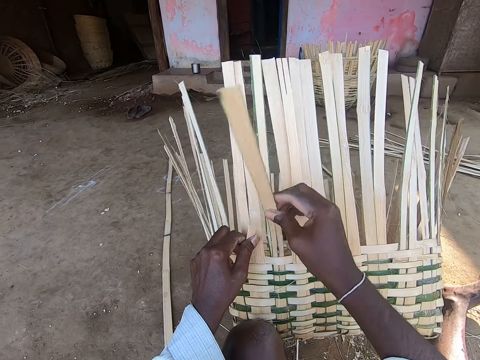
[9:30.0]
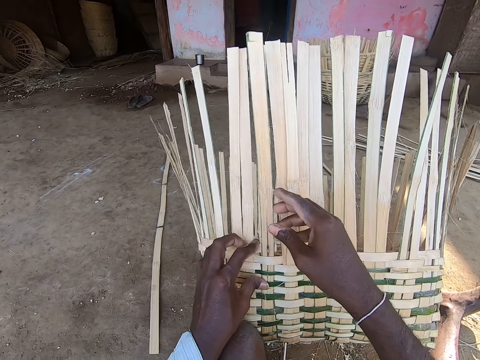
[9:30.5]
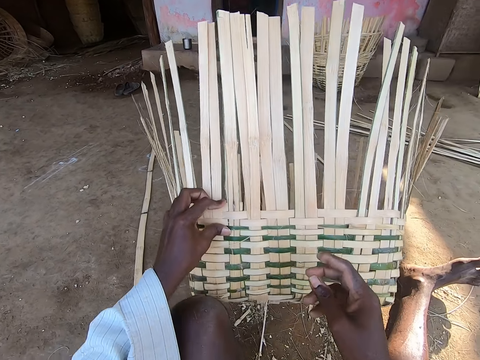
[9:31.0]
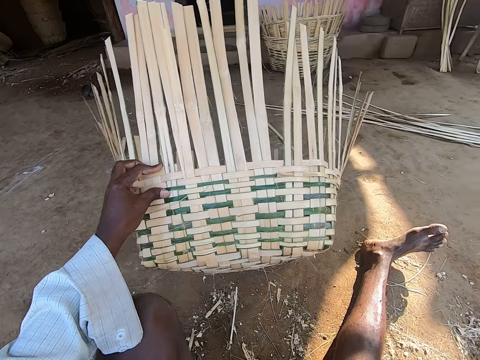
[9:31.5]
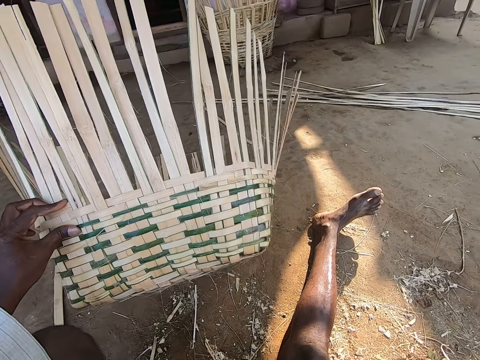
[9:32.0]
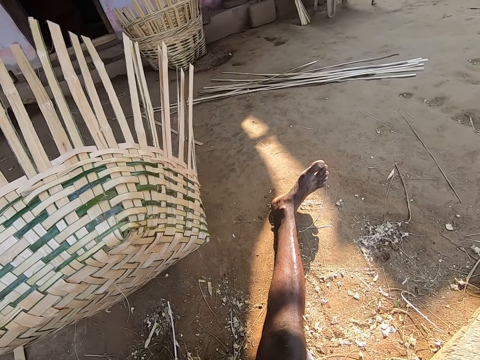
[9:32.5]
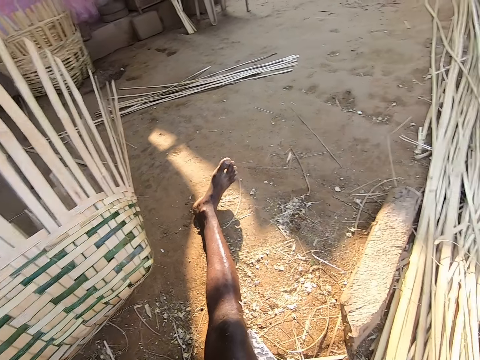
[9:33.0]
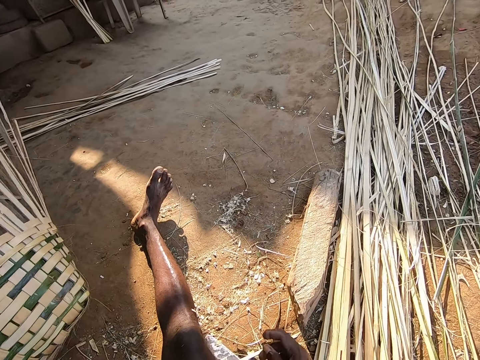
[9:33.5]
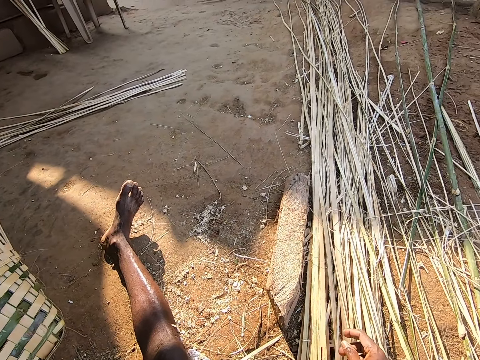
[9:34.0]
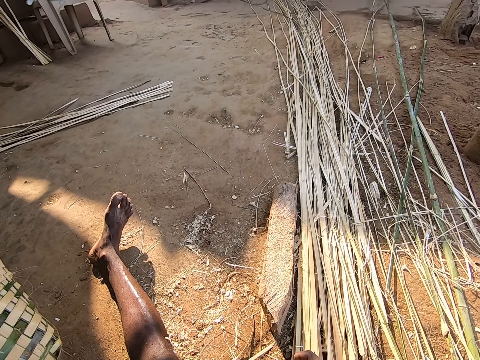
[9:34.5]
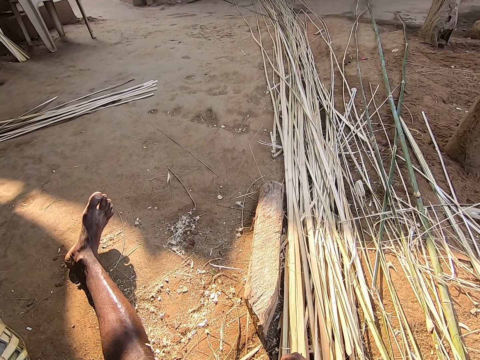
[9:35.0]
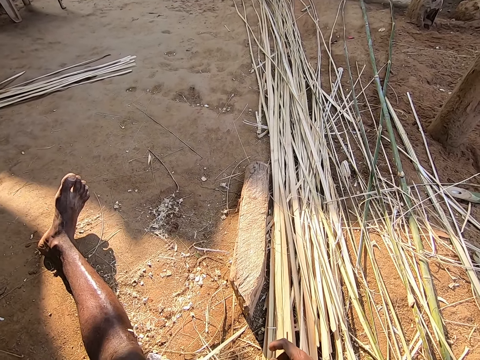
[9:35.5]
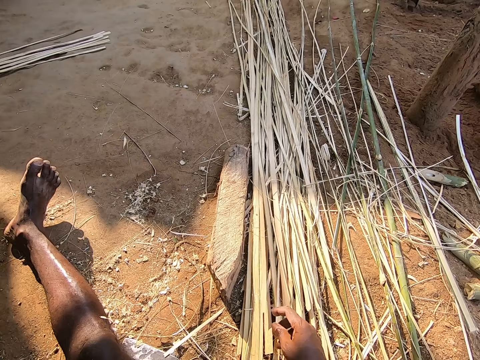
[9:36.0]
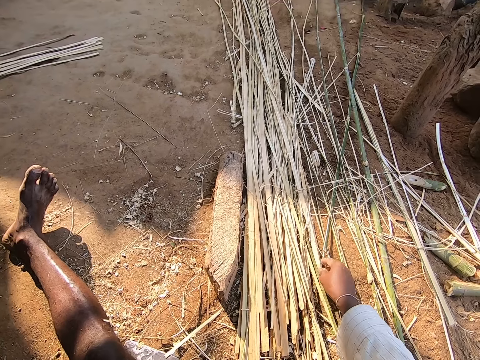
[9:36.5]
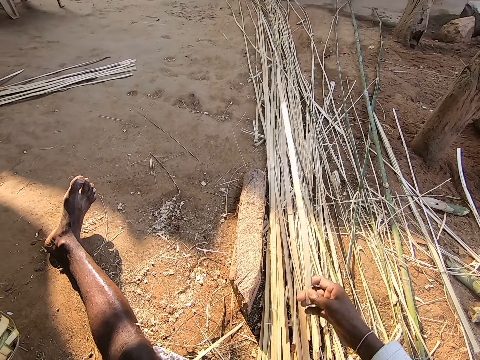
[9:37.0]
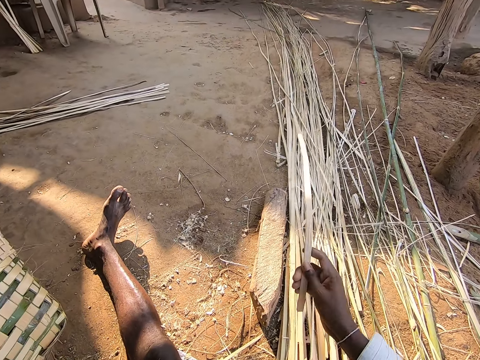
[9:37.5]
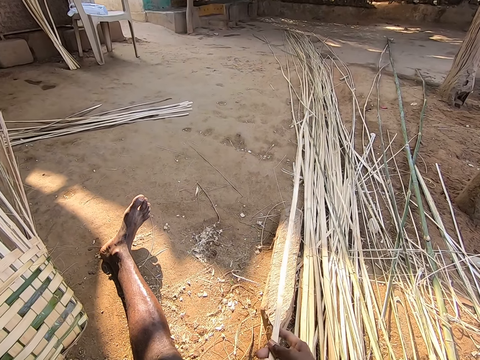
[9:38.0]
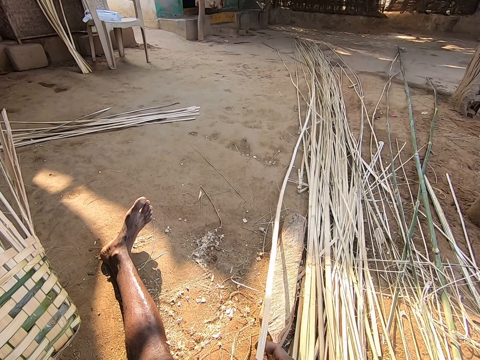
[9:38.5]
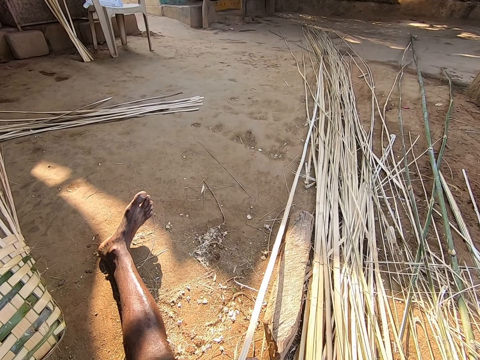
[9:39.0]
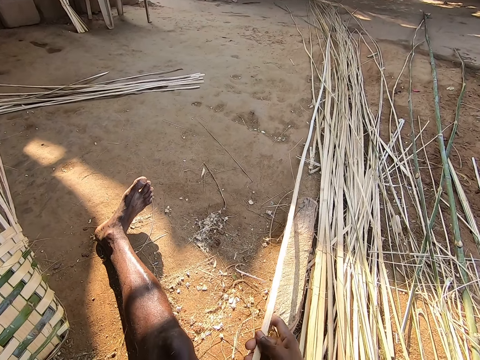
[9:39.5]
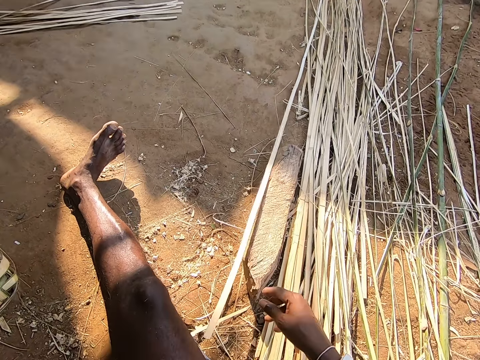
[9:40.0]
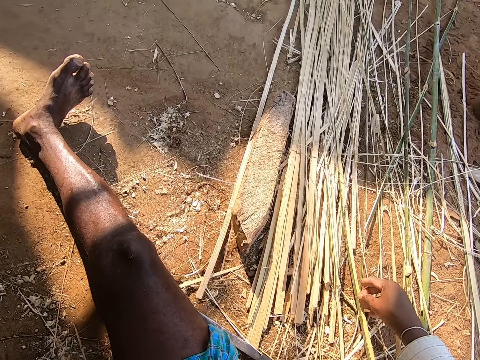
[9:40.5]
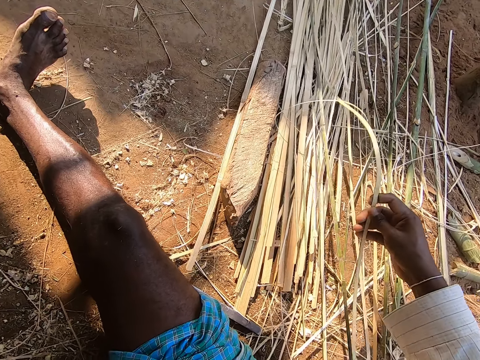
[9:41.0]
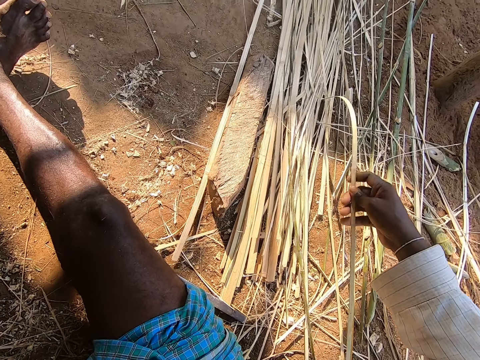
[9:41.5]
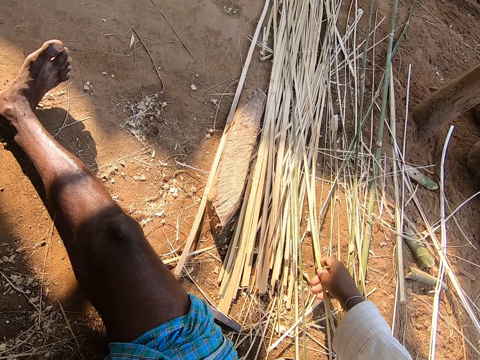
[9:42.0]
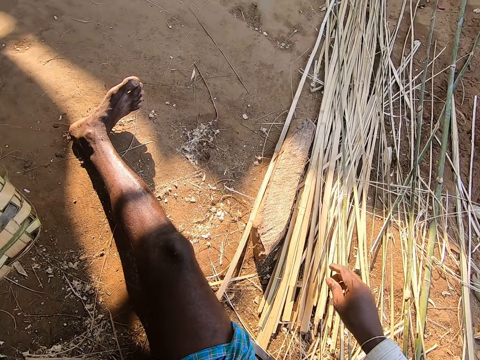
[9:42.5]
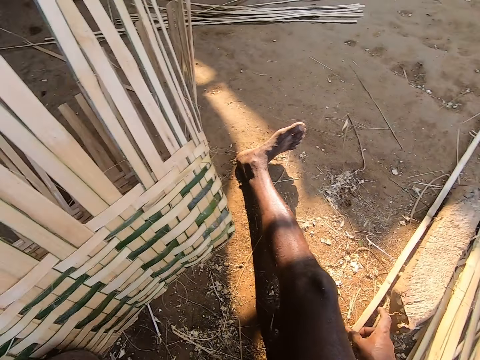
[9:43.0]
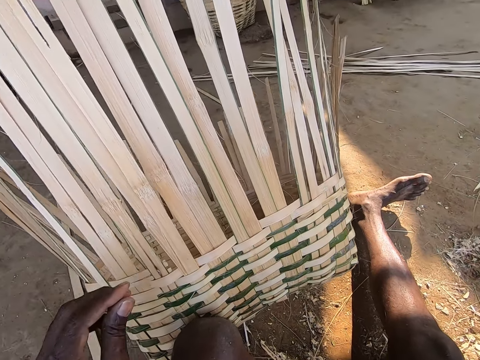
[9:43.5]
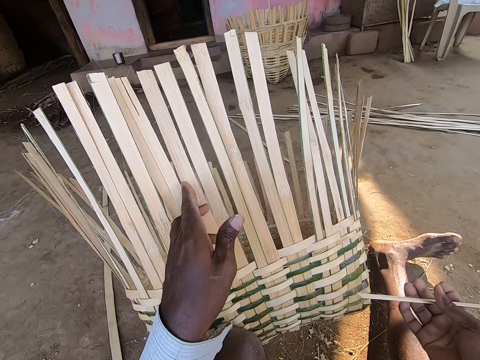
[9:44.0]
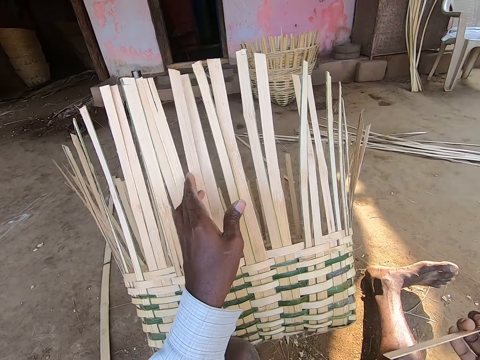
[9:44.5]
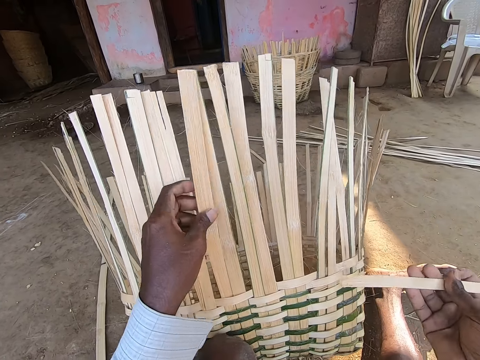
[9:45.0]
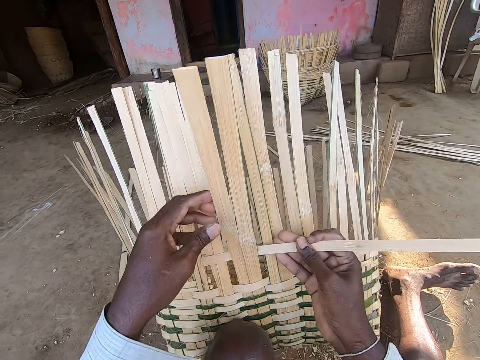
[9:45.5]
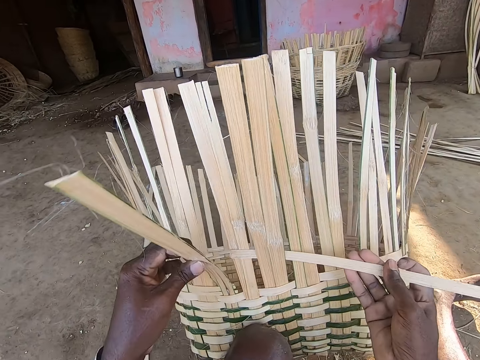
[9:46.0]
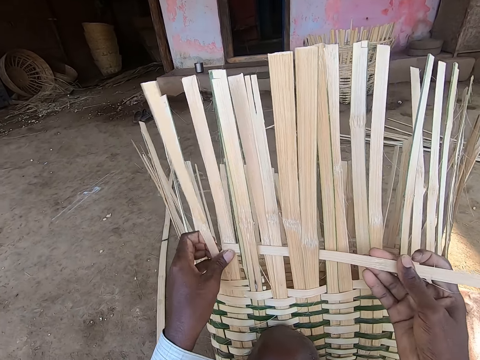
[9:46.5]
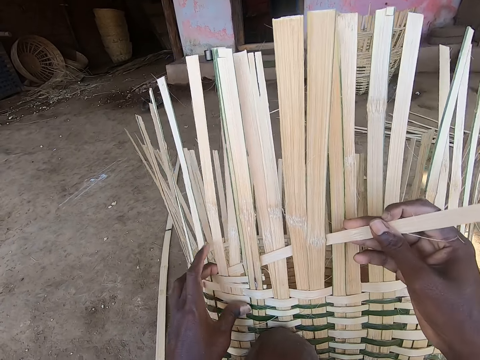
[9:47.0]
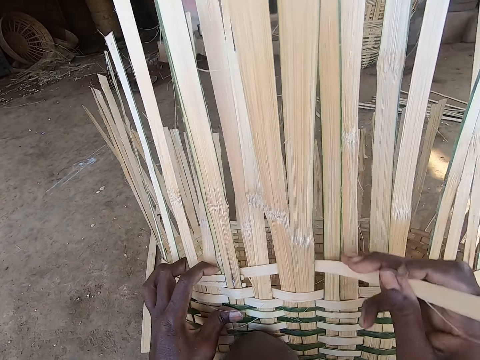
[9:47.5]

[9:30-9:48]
The camera wearer holds a reed. He weaves a basket. He holds the half-made basket with the bamboo strips with his left hand. He moves the basket. He moves it again. He picks a bamboo strip or reed from the floor with his right hand. He drops the bamboo strip with his right hand on the floor. He picks the bamboo strip from the floor with his right hand. He drops the bamboo strip with his right hand on the floor. He picks the bamboo strip from the floor with his right hand. He holds the reed. He weaves the basket with the bamboo strip with both hands. He puts the reed on the basket. He holds the reed.

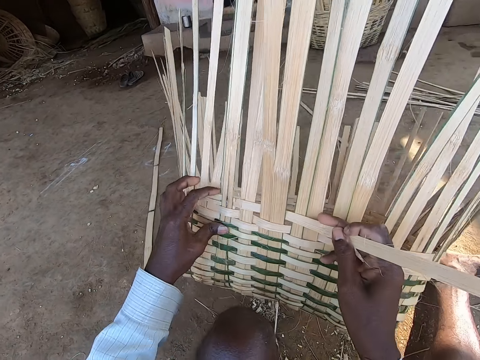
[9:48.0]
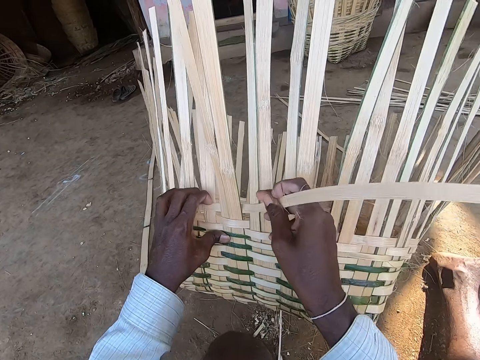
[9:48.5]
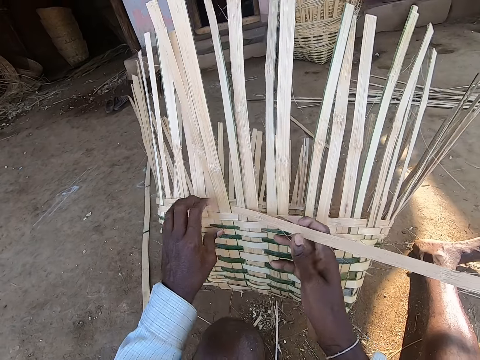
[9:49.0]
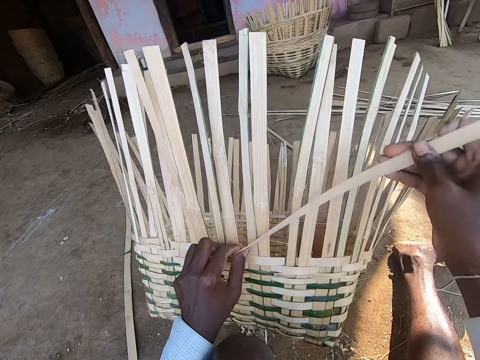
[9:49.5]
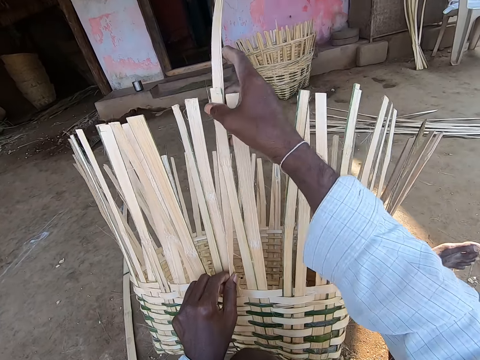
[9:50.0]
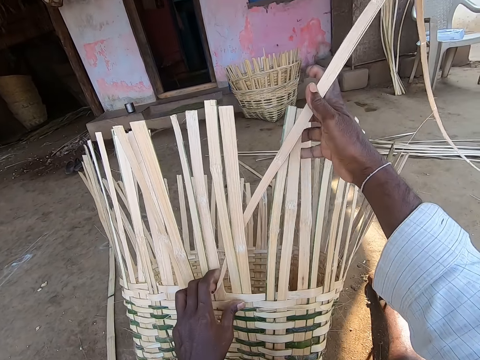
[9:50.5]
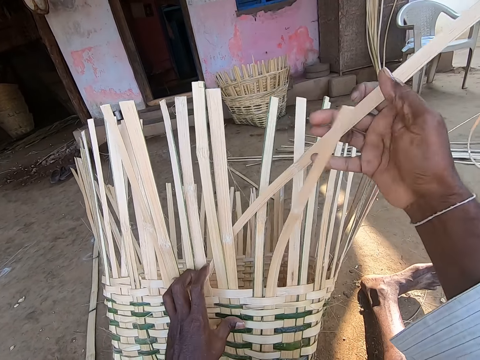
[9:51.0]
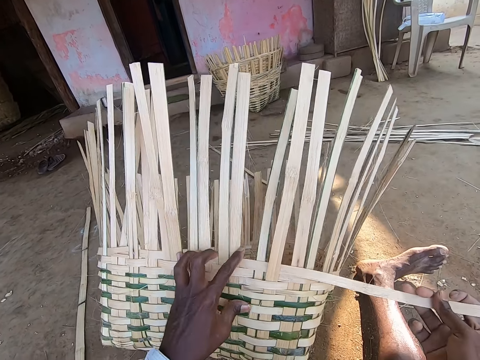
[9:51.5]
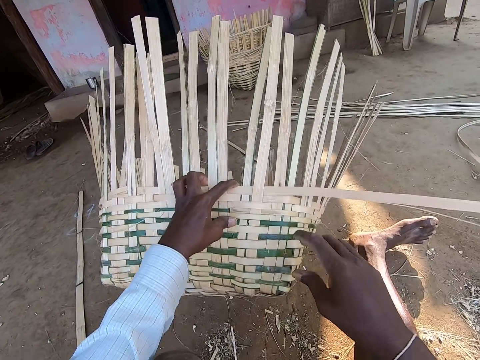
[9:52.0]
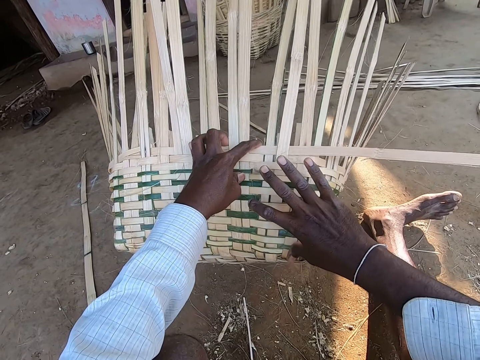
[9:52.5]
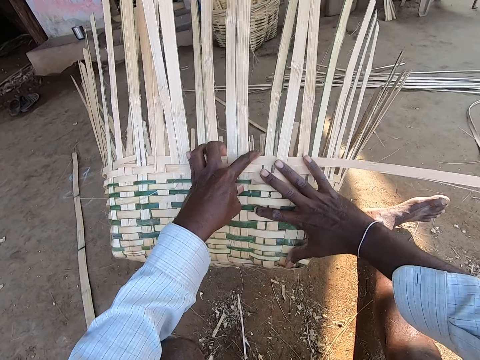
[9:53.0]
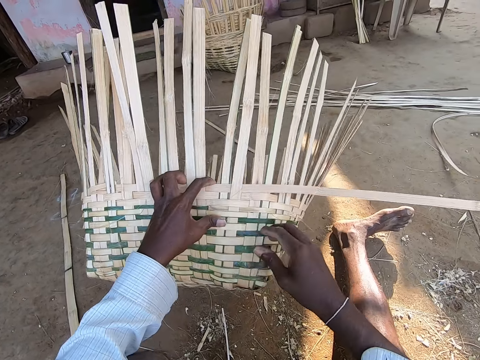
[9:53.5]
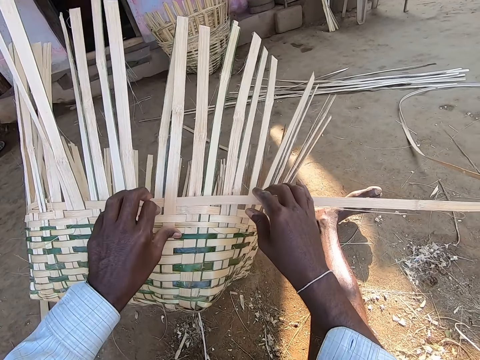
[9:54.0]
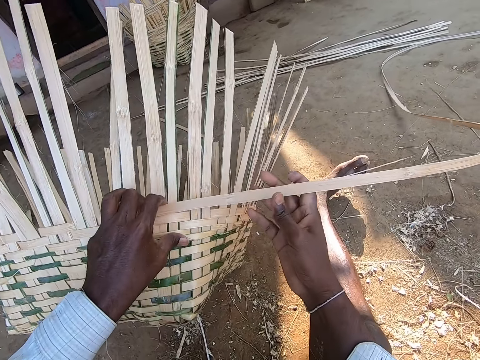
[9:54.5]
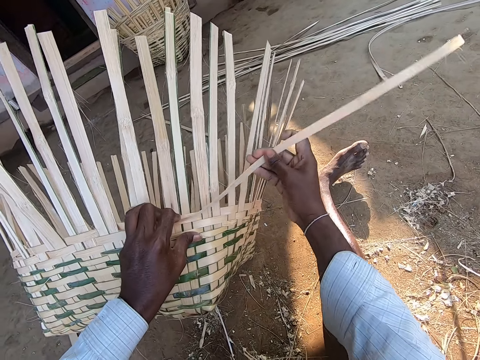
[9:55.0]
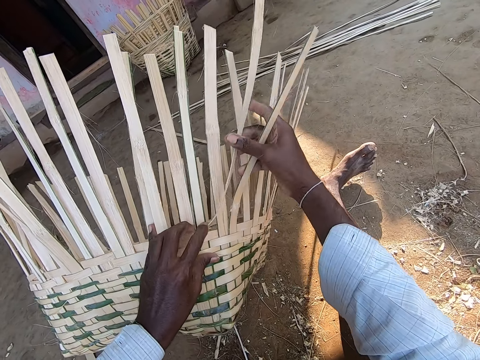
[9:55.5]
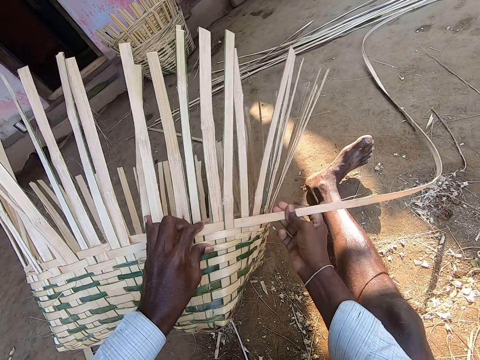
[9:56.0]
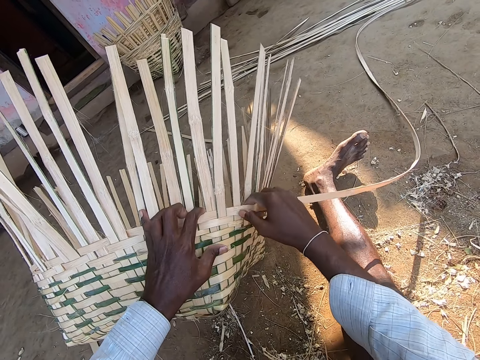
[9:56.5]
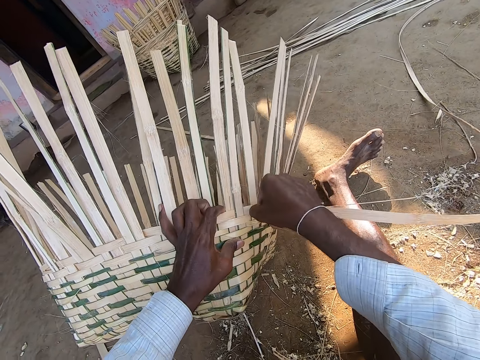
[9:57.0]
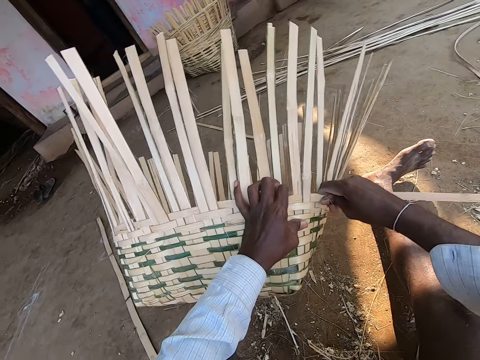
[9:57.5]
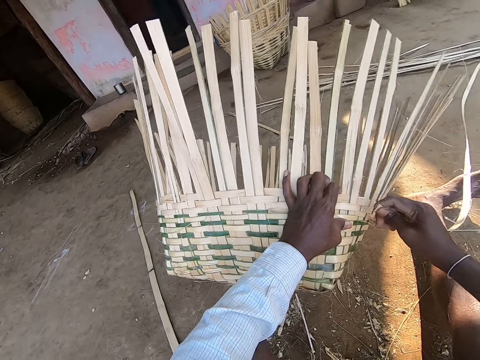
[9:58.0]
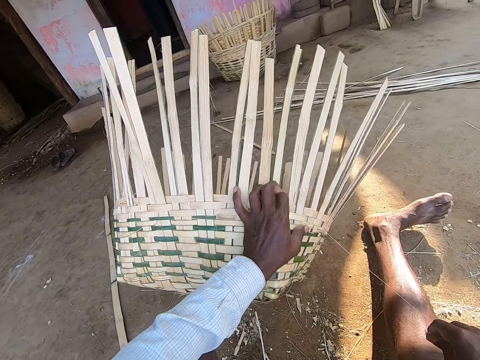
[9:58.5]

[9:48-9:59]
The camera wearer moves the basket. He presses the basket. He moves the basket. He touches the reed. He presses the reed. He weaves the basket. He breaks the bamboo strip with his right hand.
